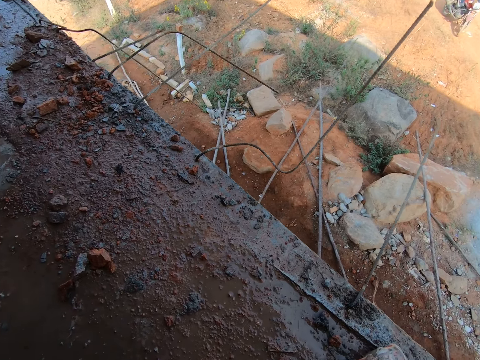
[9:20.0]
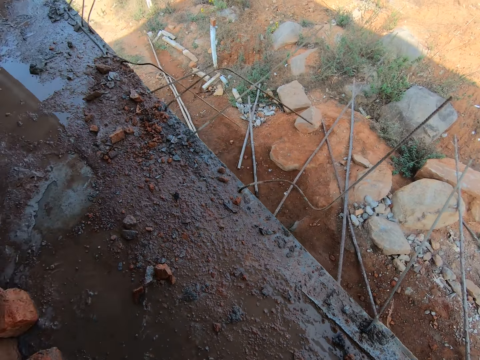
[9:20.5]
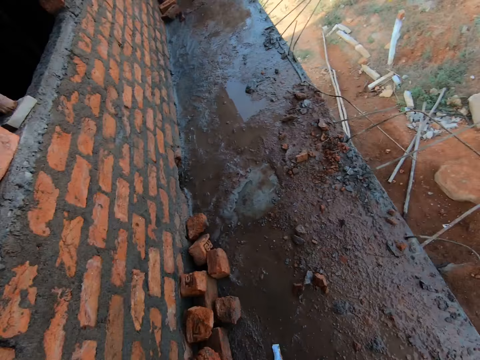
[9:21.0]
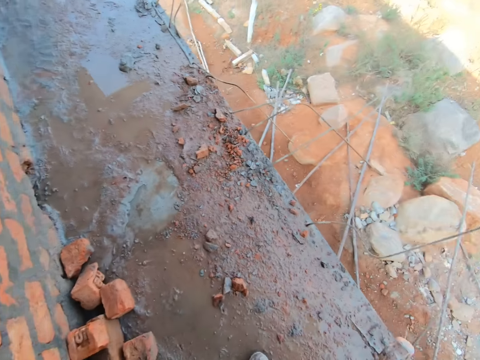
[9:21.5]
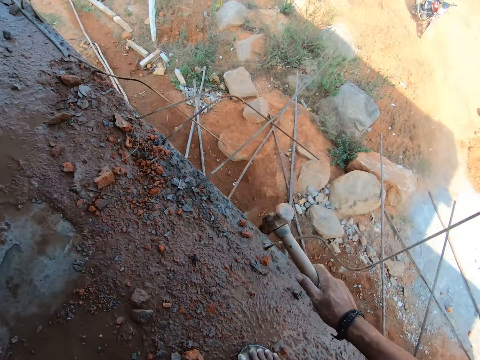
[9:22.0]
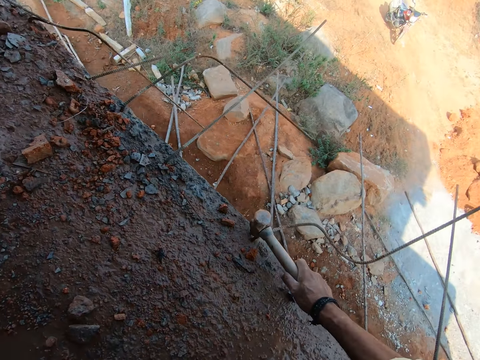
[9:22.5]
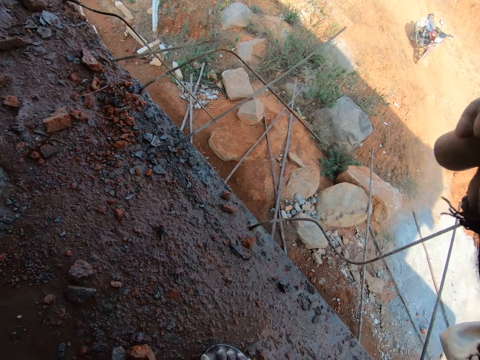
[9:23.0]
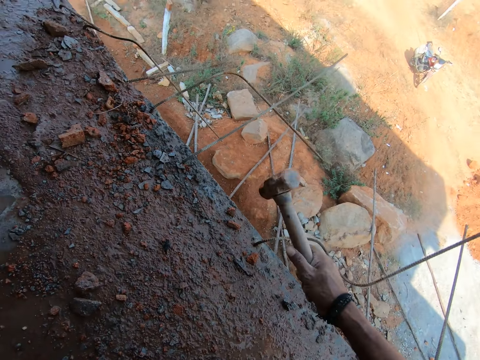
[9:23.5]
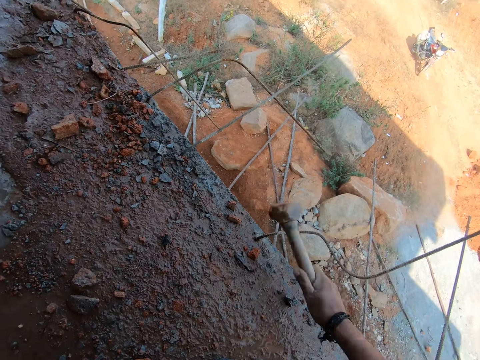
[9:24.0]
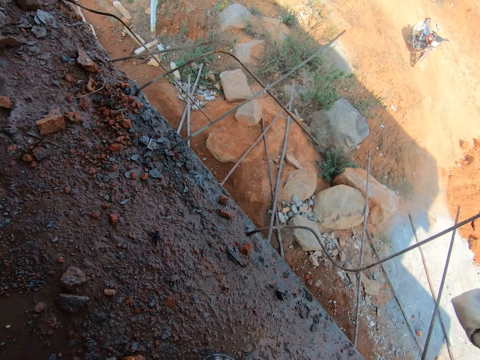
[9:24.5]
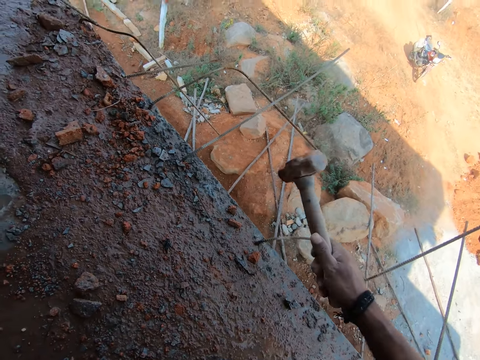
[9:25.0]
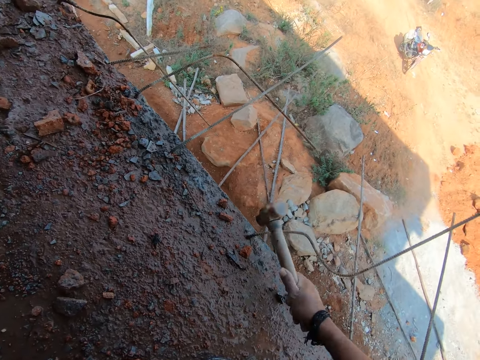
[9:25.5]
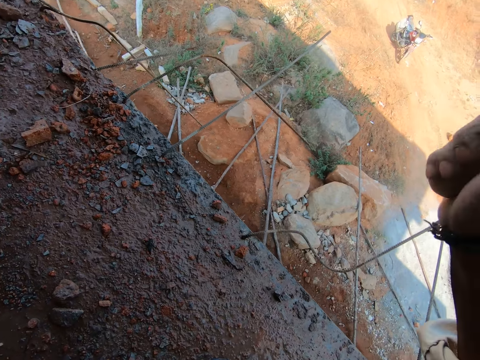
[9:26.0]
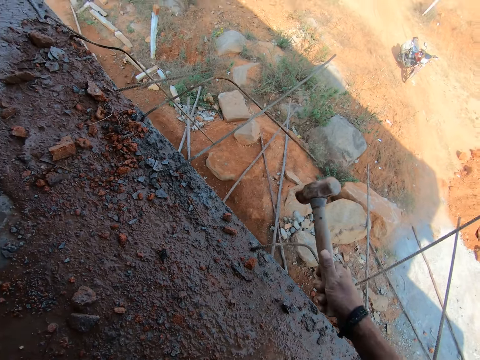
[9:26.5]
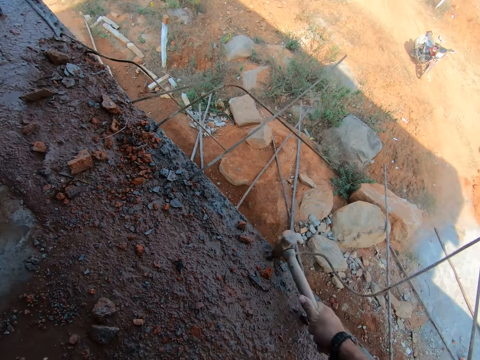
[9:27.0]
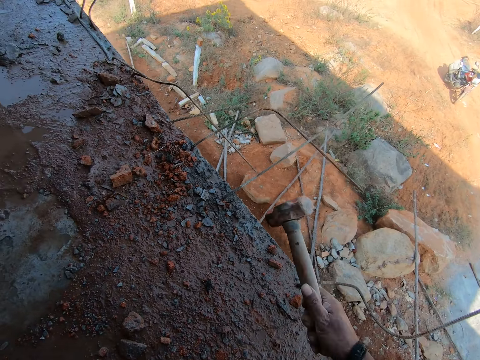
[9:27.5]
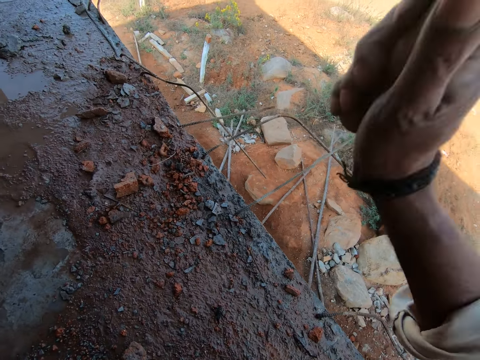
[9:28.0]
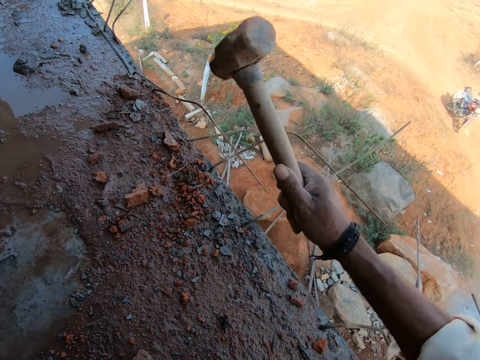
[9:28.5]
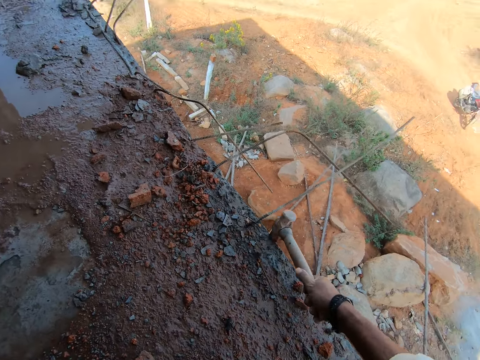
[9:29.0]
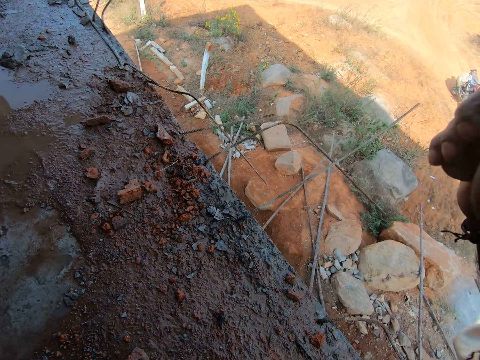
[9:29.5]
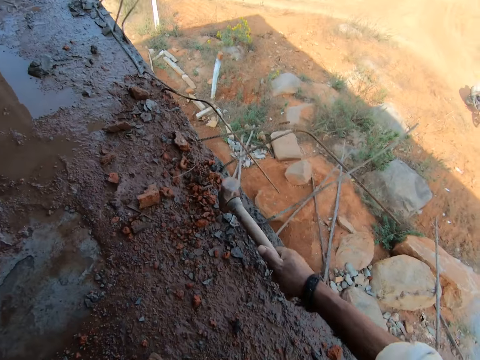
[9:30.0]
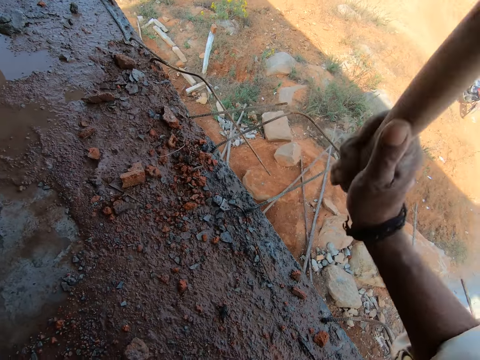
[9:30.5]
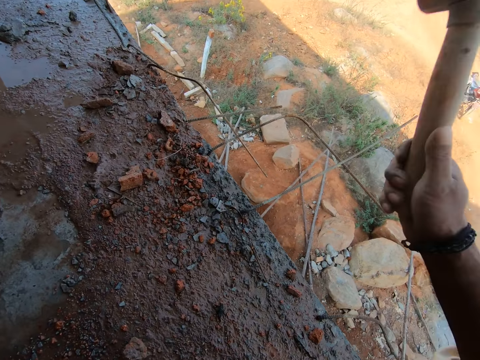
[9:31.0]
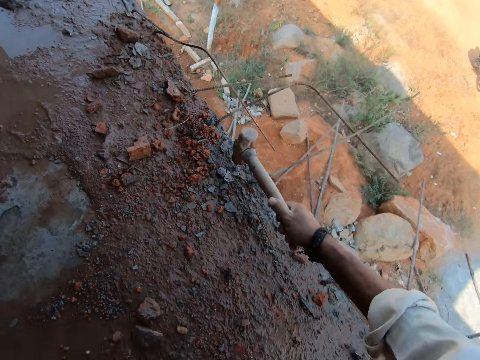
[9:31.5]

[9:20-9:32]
The camera wearer looks forward. They walk forward. They hit a metal or steel rod with a hammer. They hit on the steel rod.

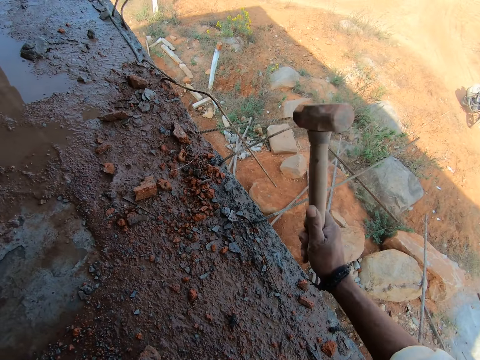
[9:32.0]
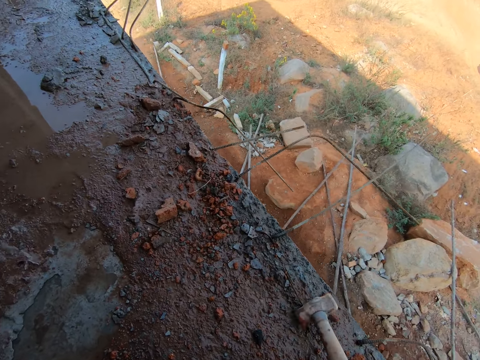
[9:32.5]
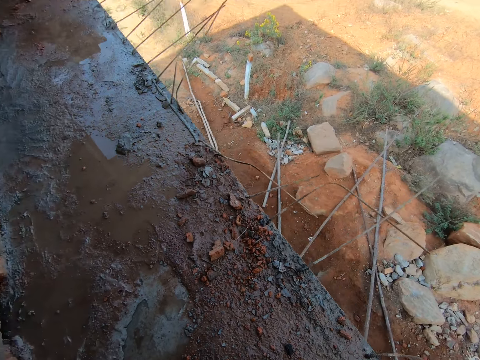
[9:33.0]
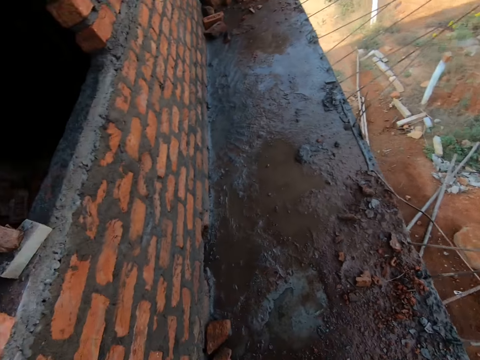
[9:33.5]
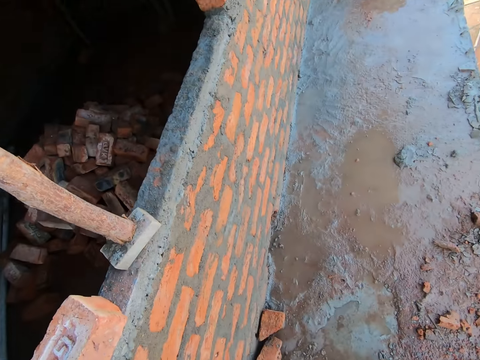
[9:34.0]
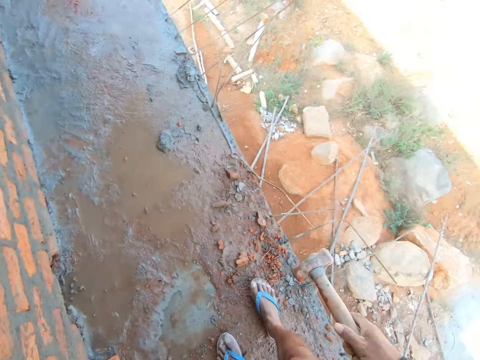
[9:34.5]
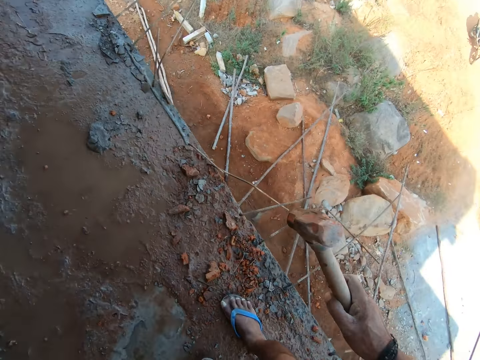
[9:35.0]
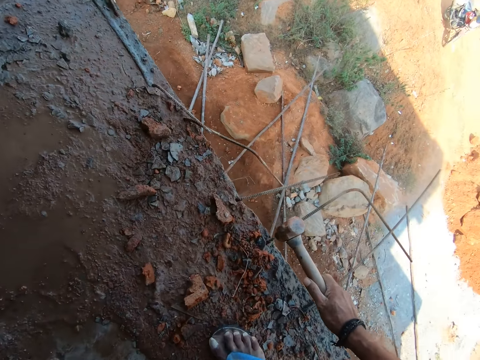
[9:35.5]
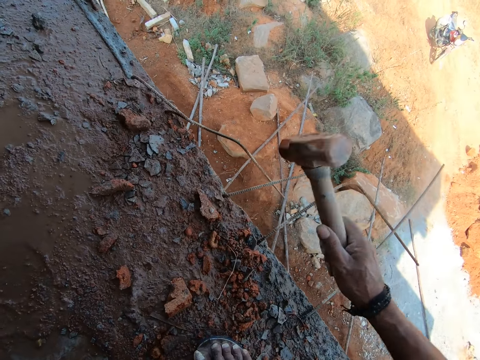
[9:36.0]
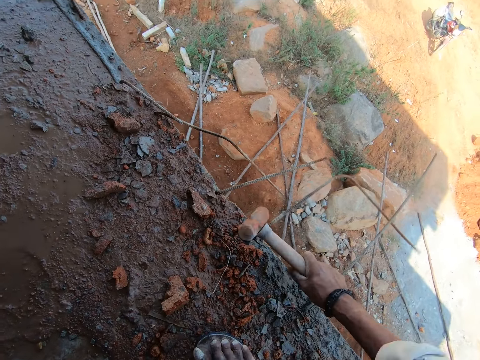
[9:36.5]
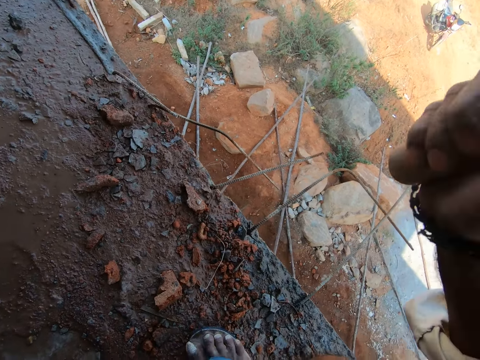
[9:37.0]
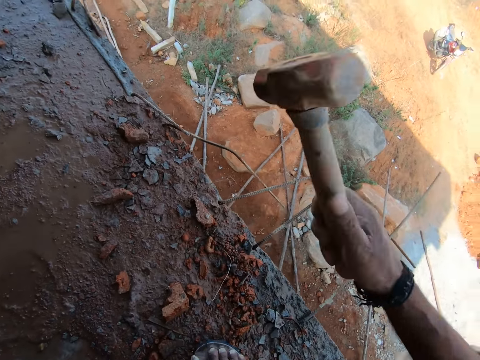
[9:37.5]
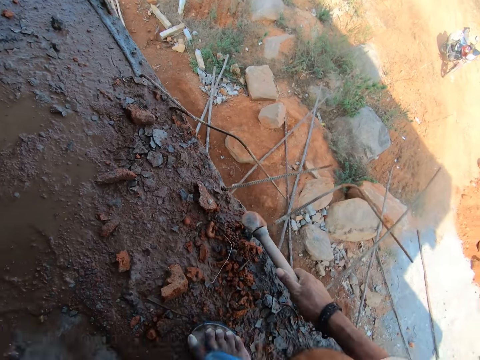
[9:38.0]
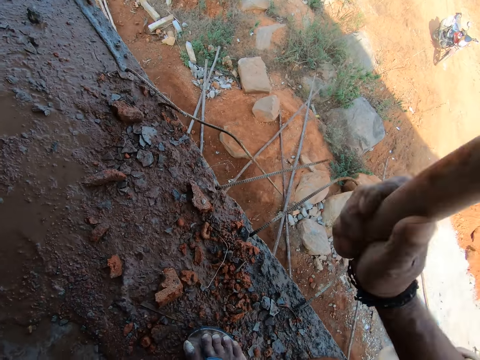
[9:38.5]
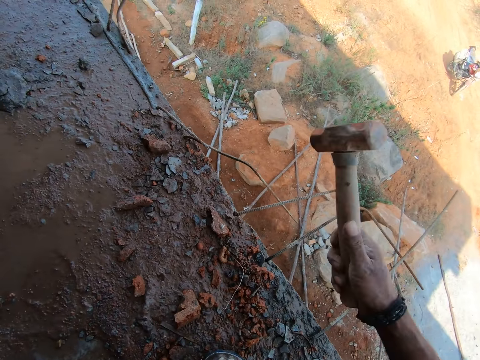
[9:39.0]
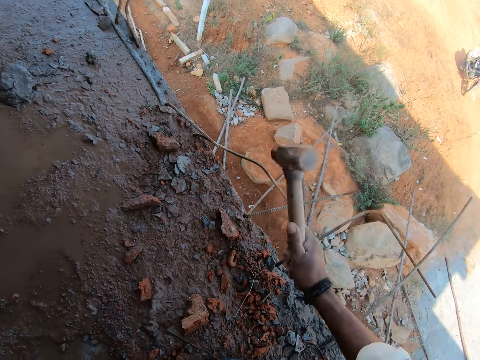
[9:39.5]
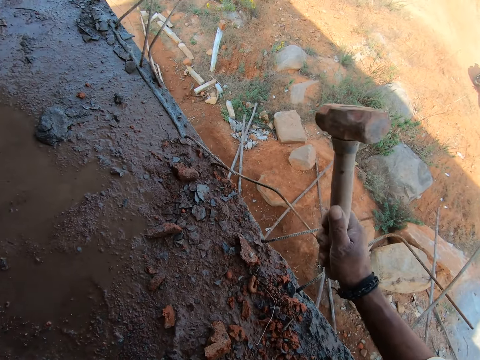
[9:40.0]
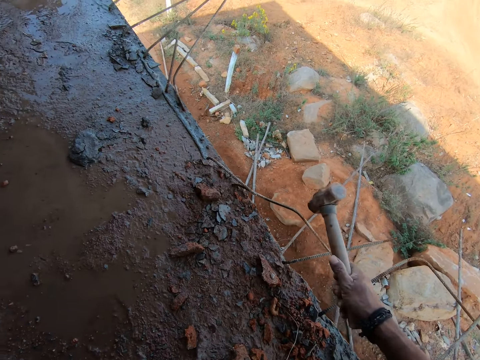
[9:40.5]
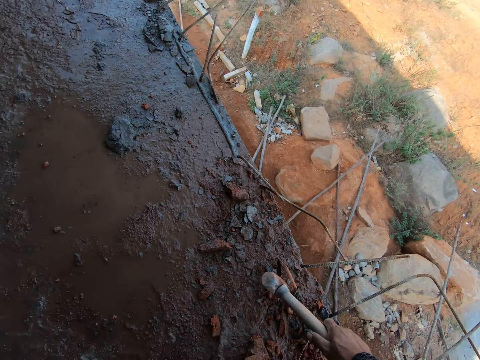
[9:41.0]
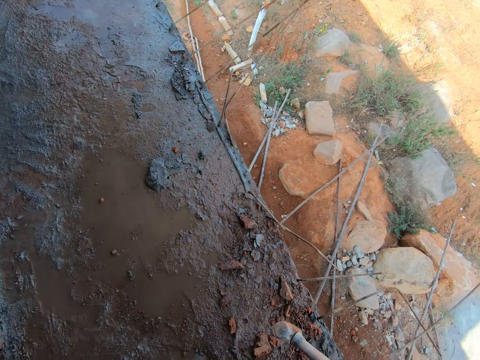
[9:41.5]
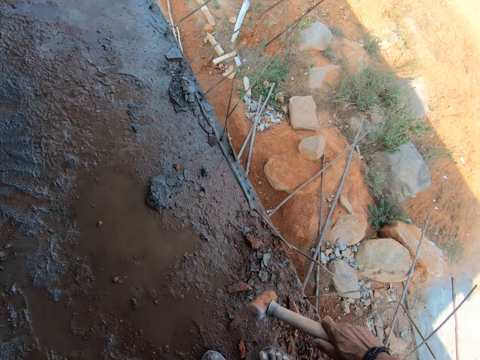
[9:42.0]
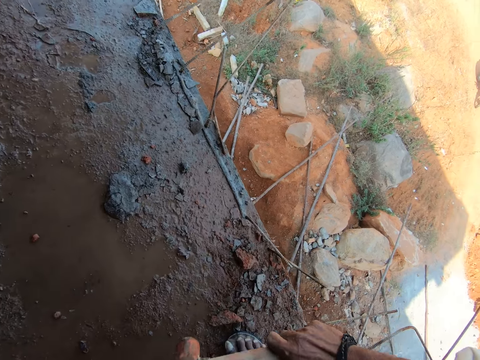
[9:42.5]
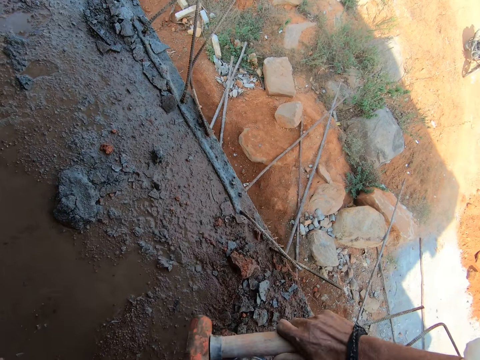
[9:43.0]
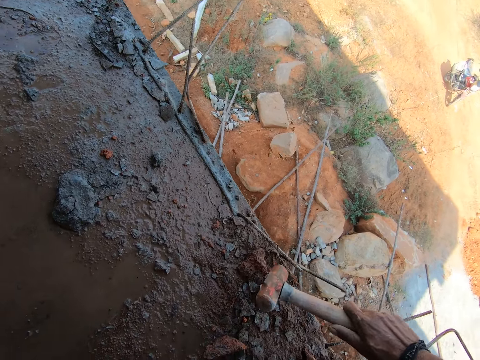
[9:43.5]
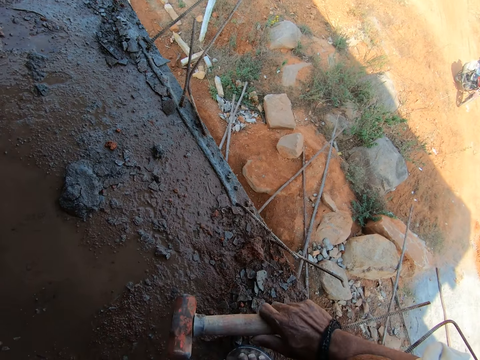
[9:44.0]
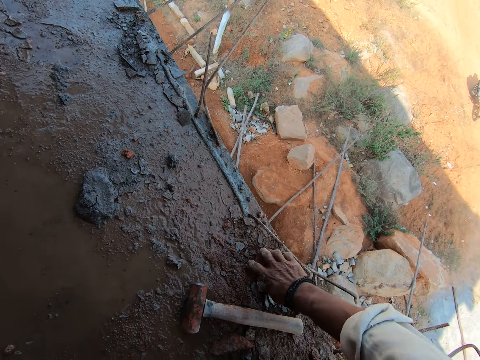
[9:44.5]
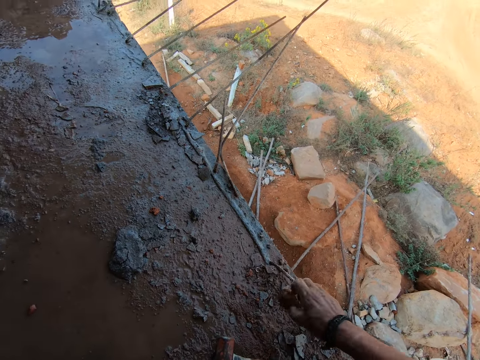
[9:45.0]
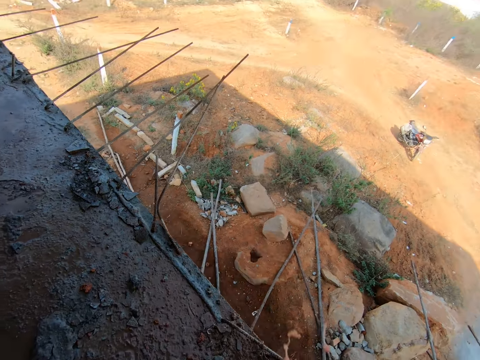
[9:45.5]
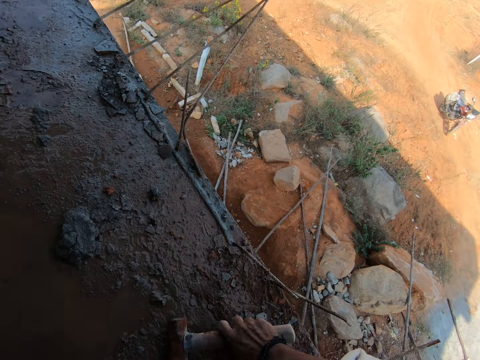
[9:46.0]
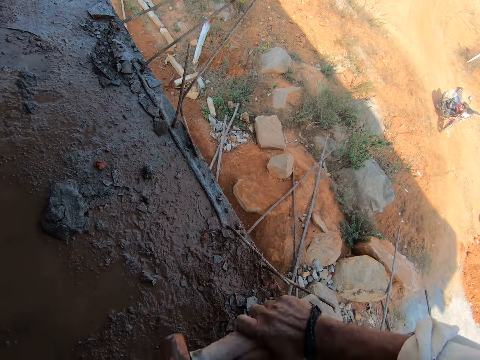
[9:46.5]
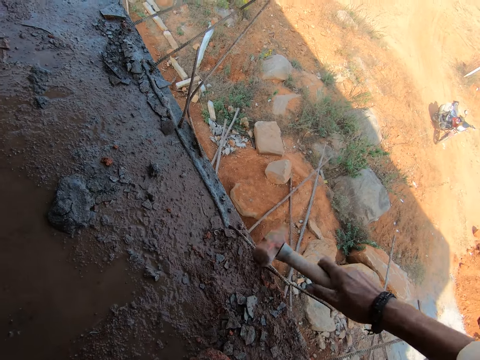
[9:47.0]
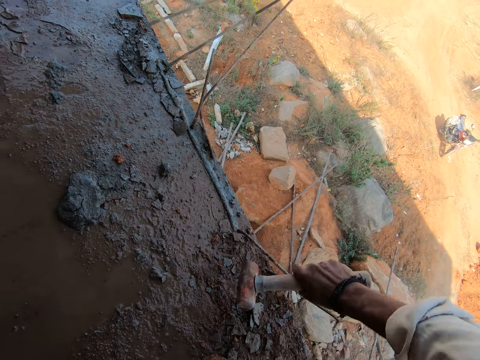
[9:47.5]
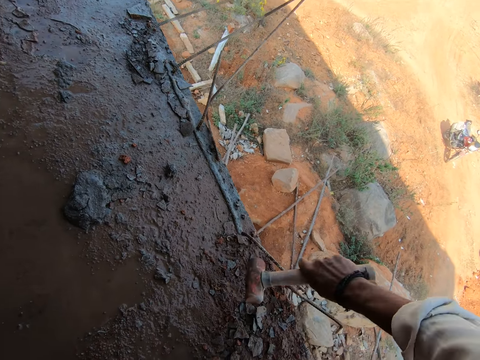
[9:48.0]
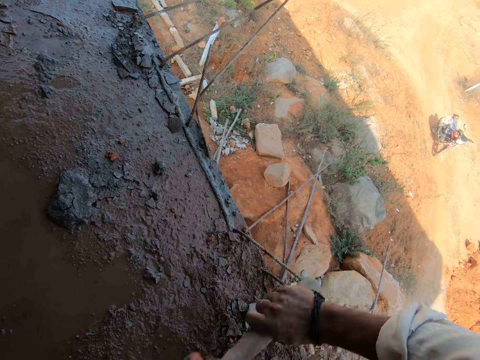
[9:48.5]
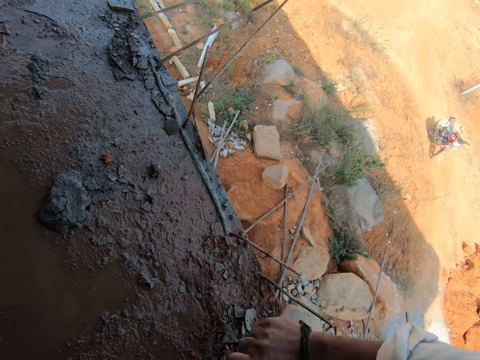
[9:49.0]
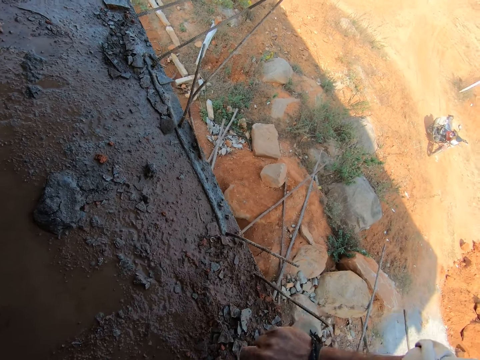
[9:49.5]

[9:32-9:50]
The camera wearer looks forward. They look left. They look right. They hit a metal or steel rod with a hammer. They hit on the steel rod. They move forward. They hit on the steel rod. They place a mallet on the ground. They pick up a stone. They throw the stone away. They pick up the mallet. They hit the metal rod with the hammer.
